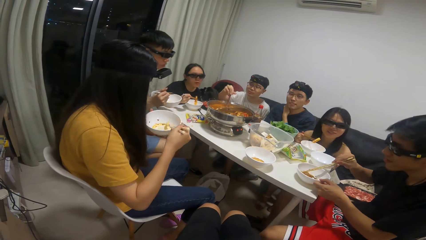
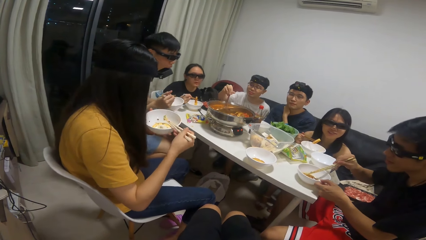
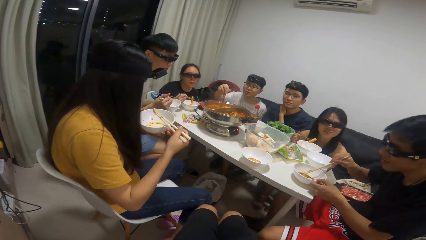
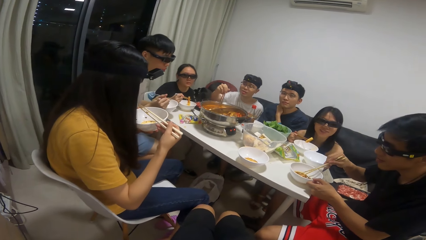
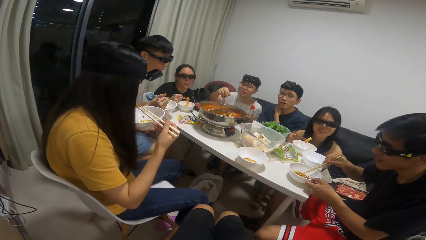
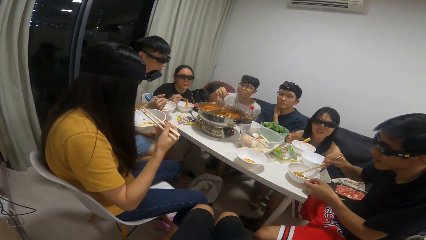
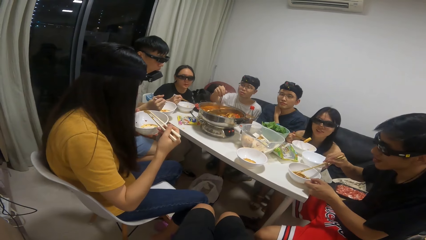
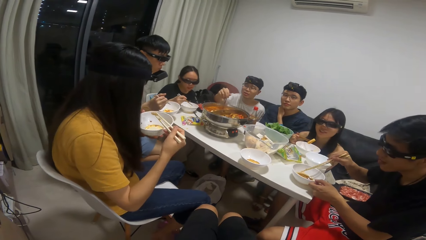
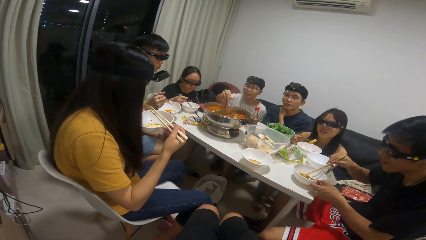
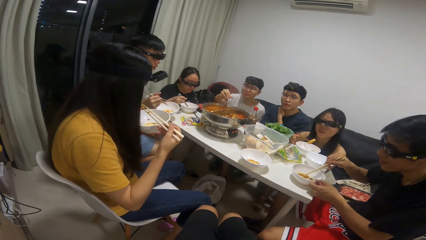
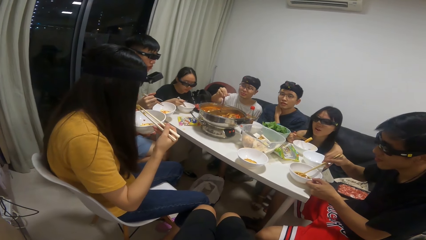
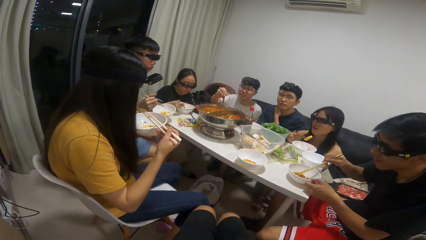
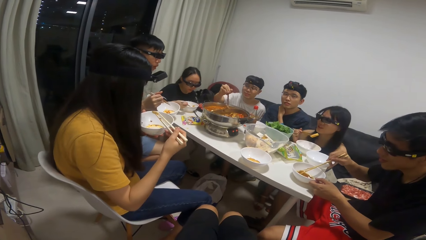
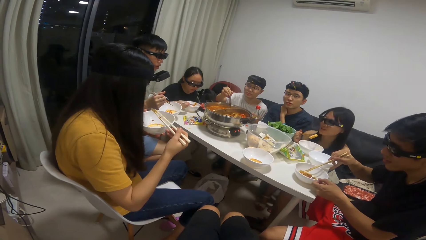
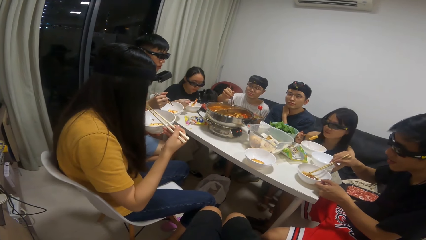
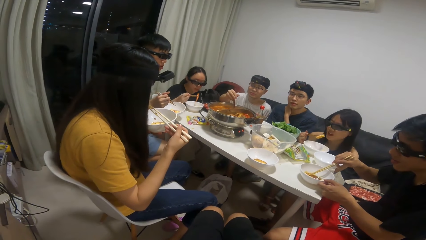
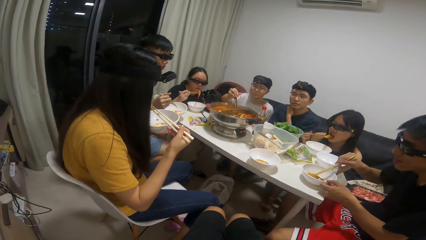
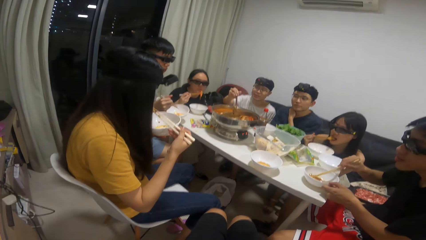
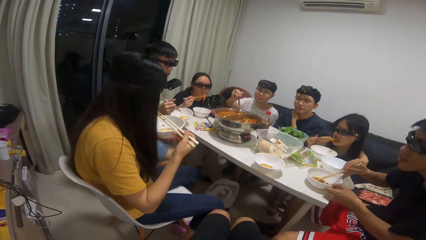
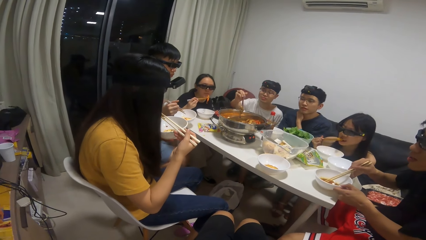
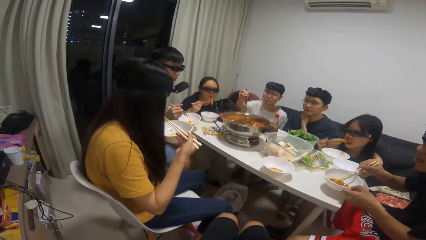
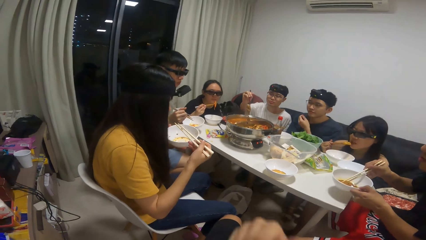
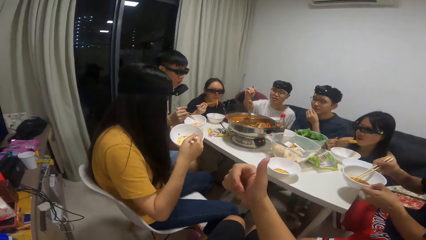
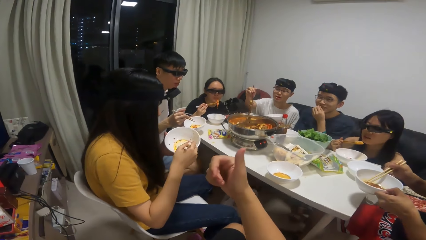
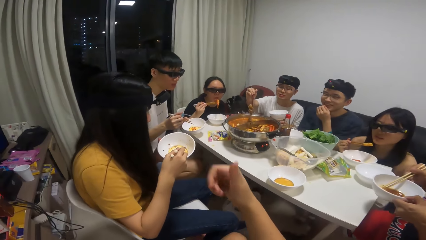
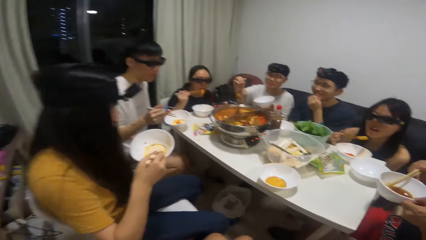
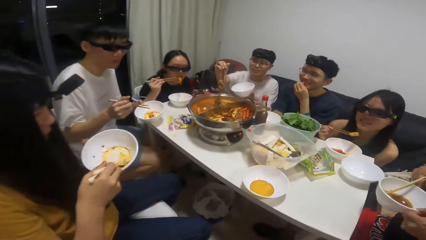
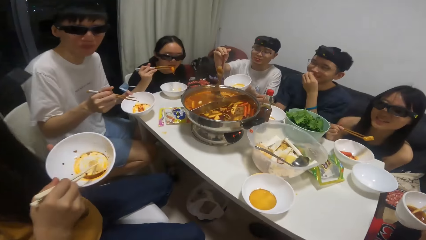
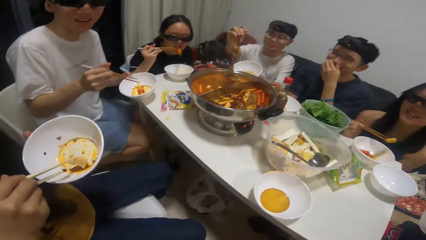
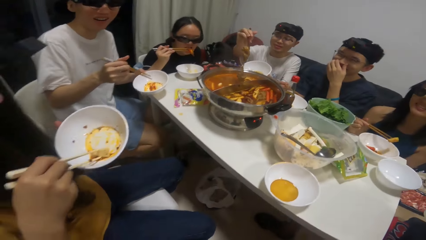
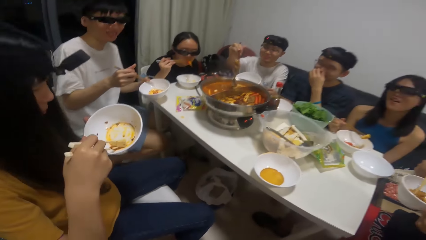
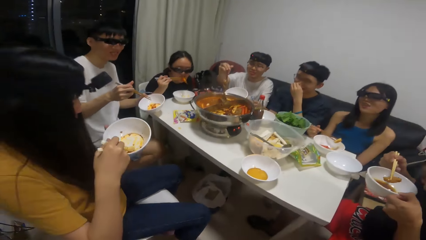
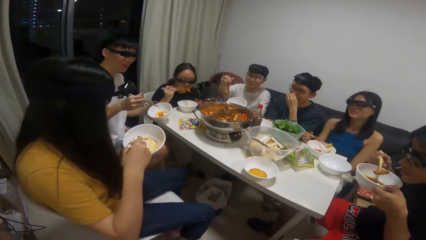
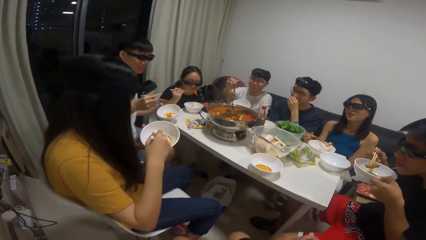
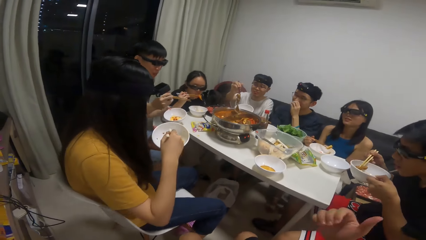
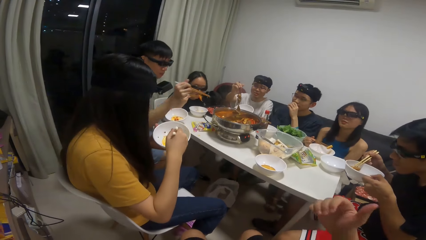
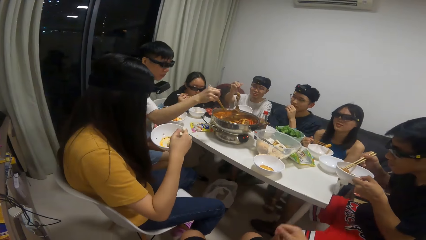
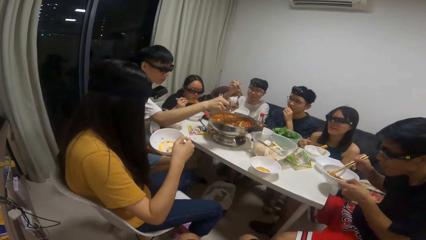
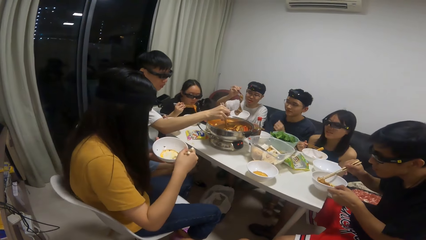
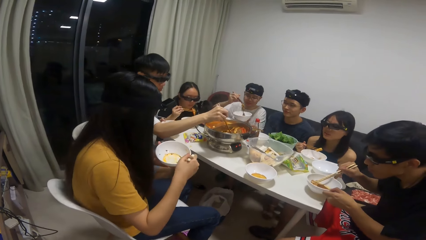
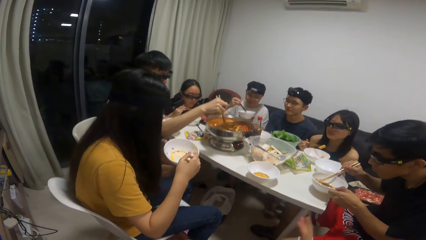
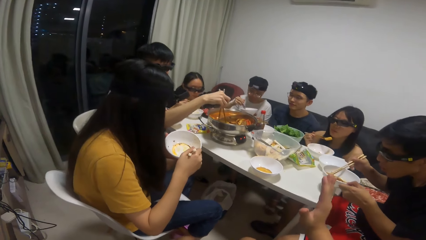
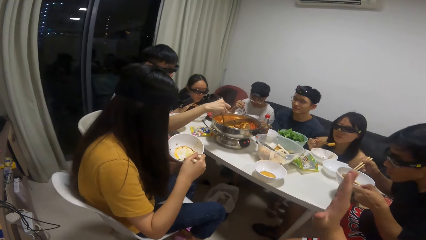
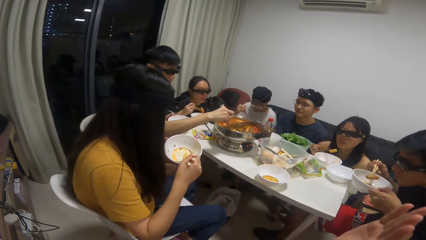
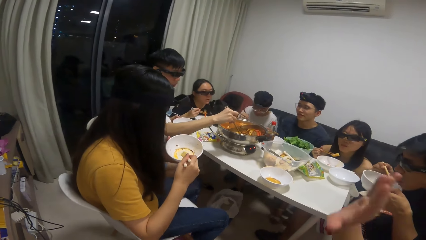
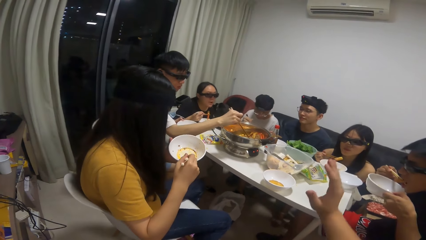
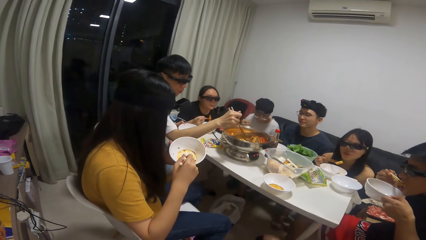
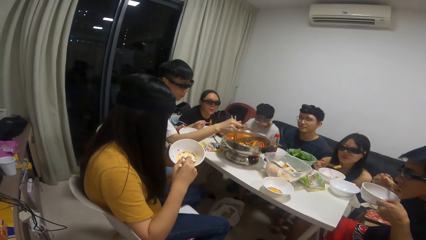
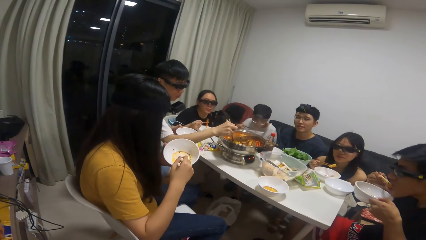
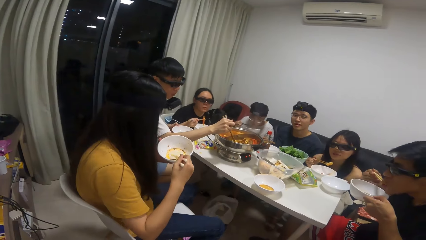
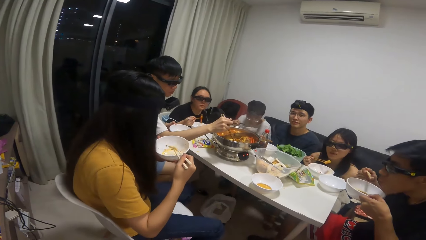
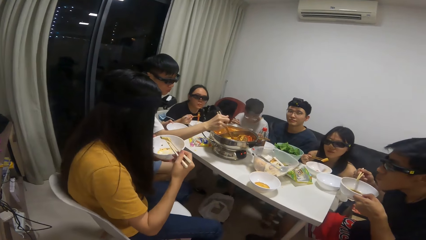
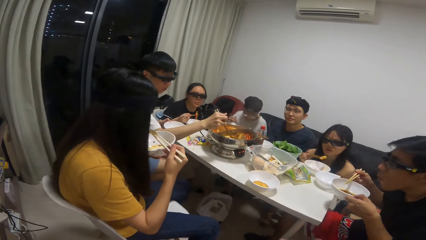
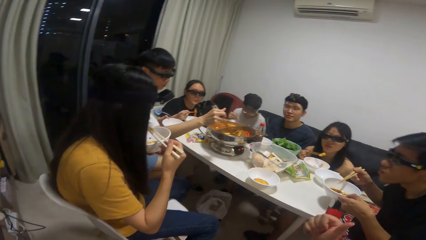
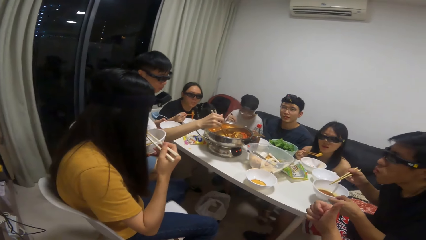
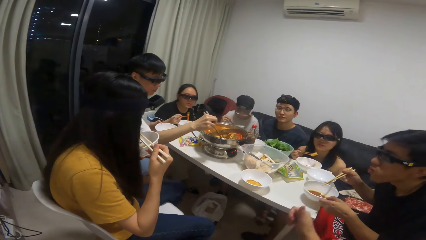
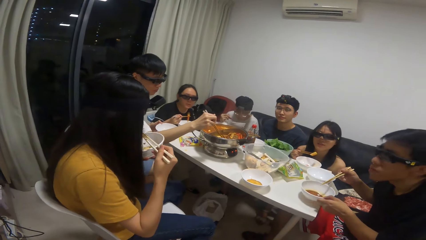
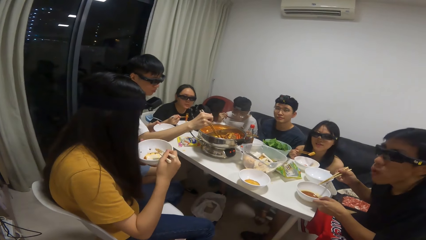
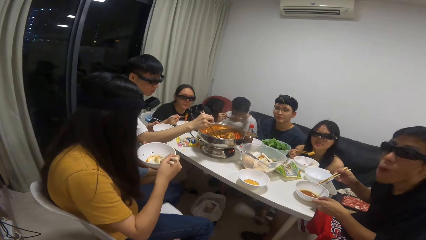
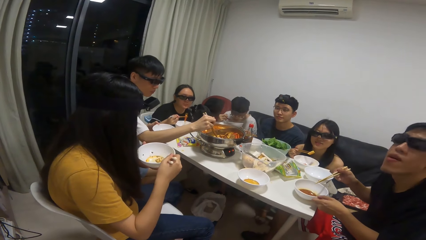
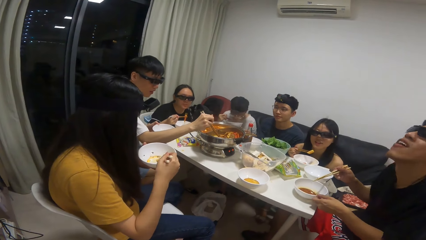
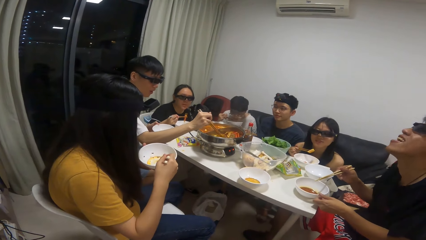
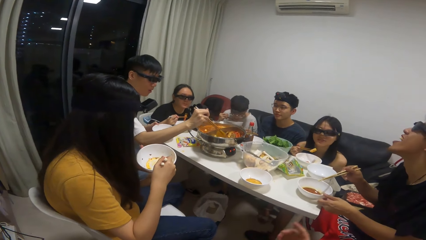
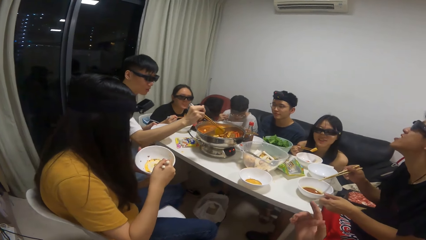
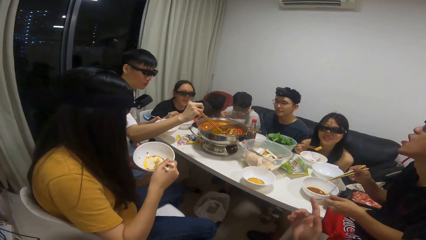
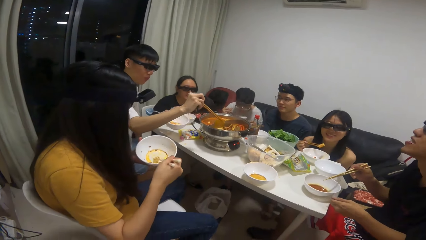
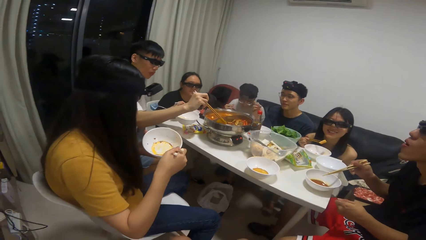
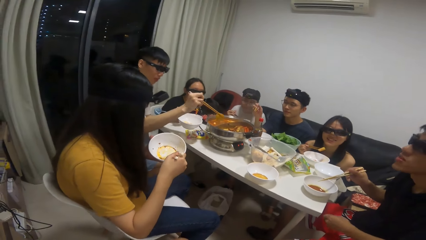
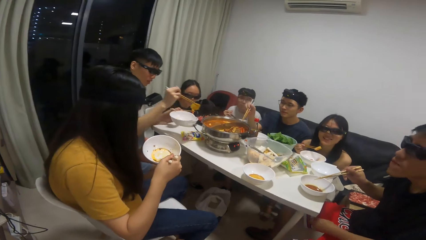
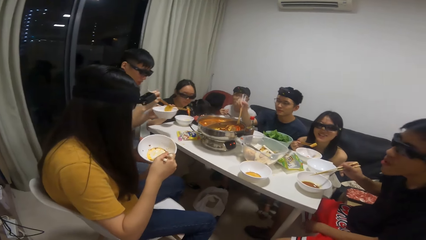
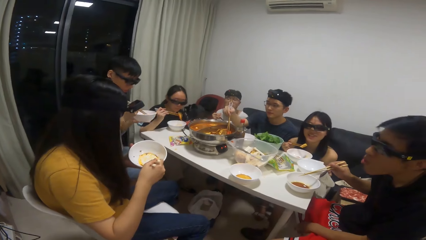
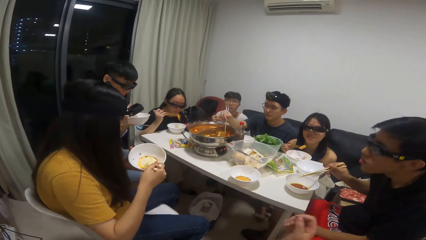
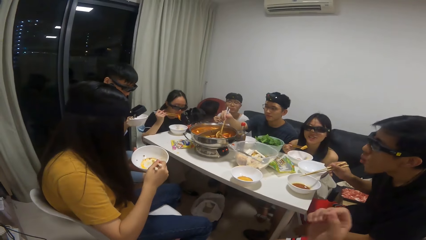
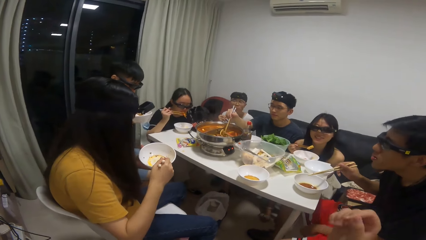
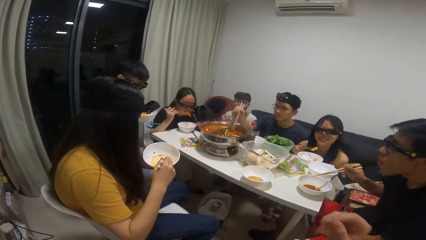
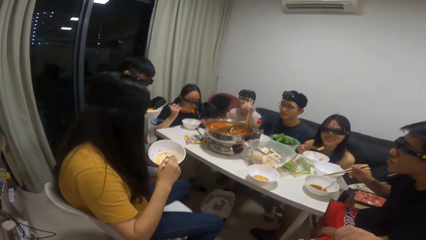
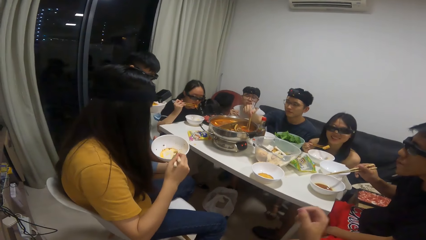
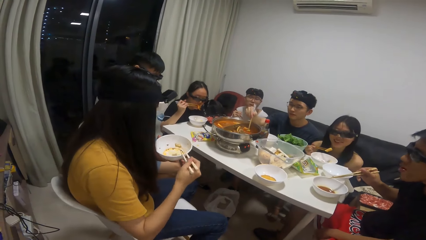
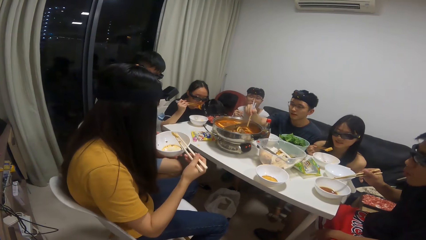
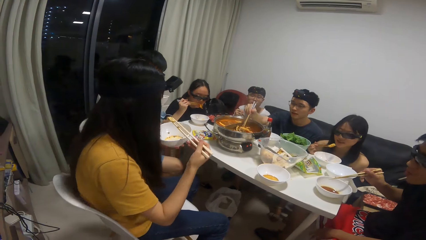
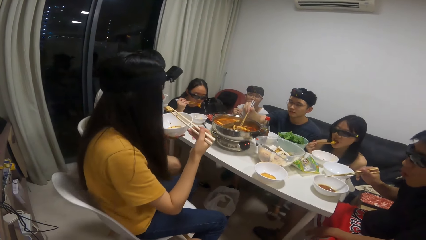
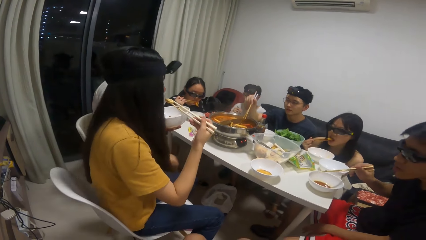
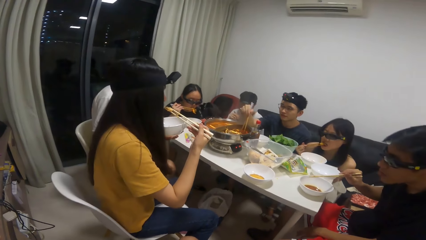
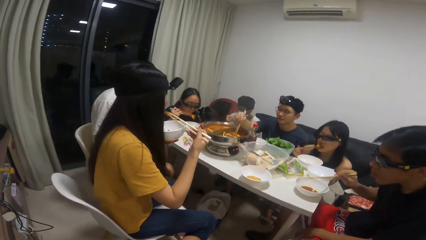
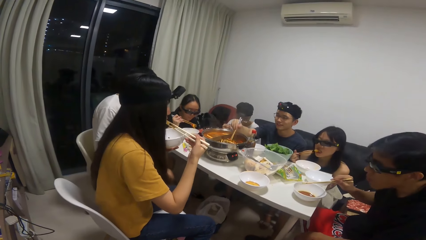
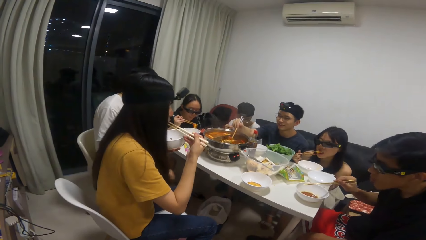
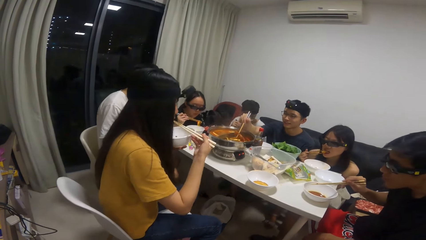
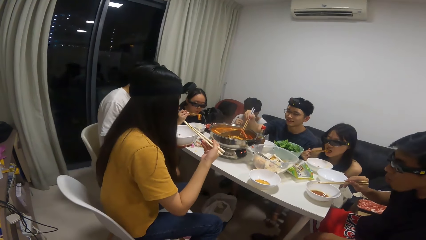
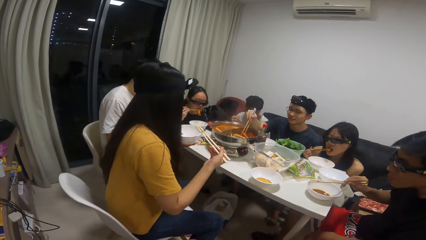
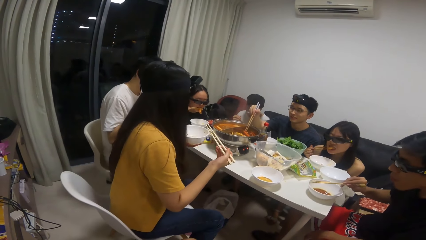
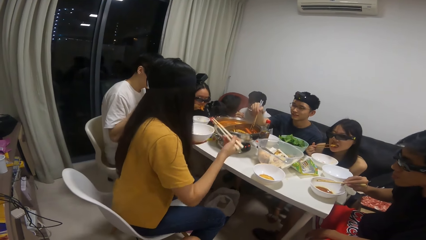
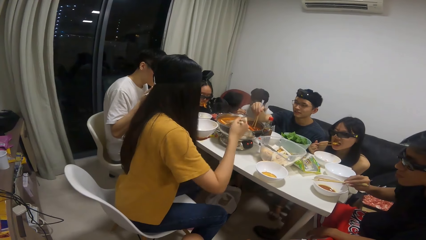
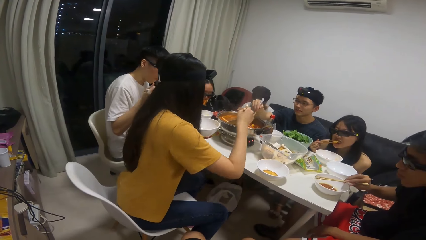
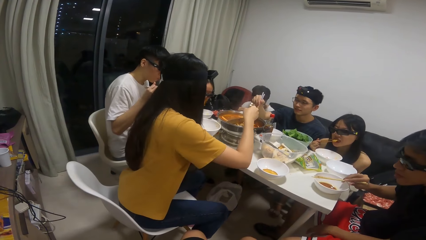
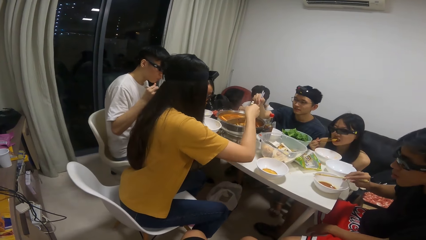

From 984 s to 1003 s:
A man takes some food from the pot of soup on the table with the chopsticks and puts the food into the plate in his hand. Another man eats the food from the plate with the chopstick. The first man eats the food from the plate with the chopstick. A third man takes some food from the pot of soup on the table with the chopsticks.
